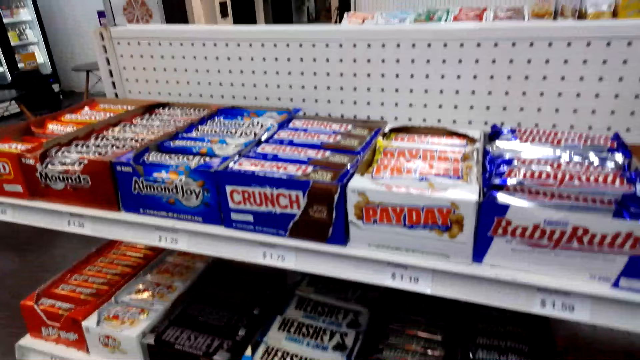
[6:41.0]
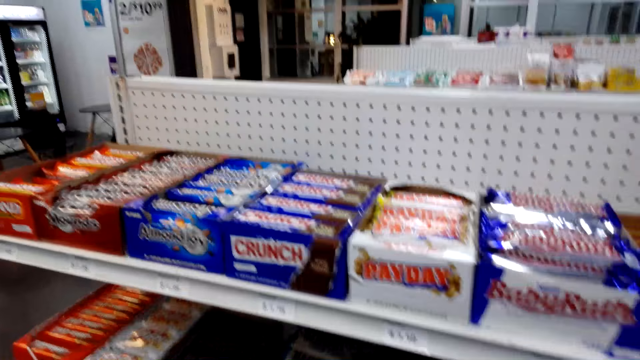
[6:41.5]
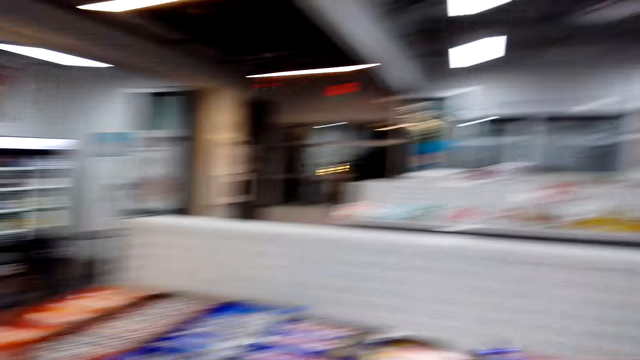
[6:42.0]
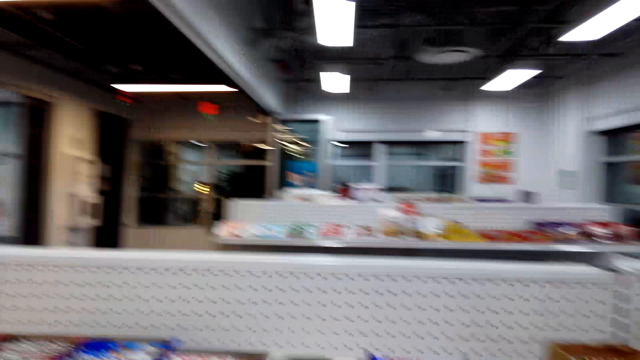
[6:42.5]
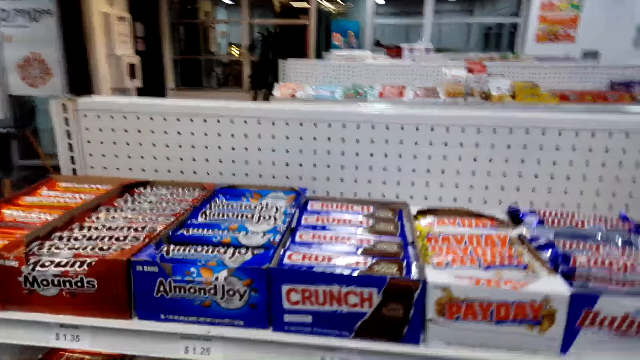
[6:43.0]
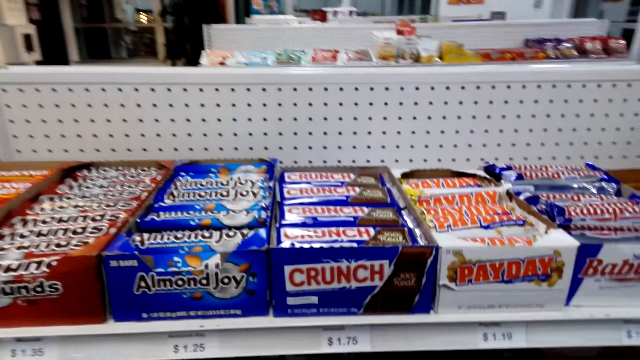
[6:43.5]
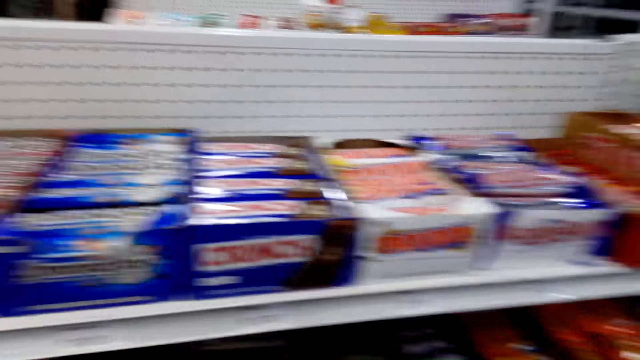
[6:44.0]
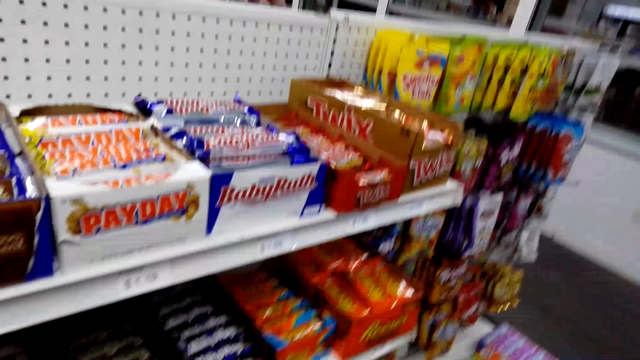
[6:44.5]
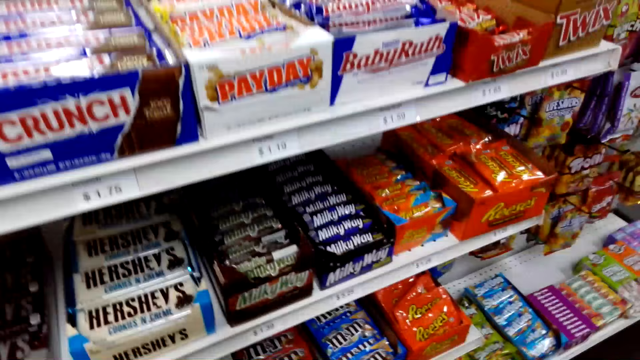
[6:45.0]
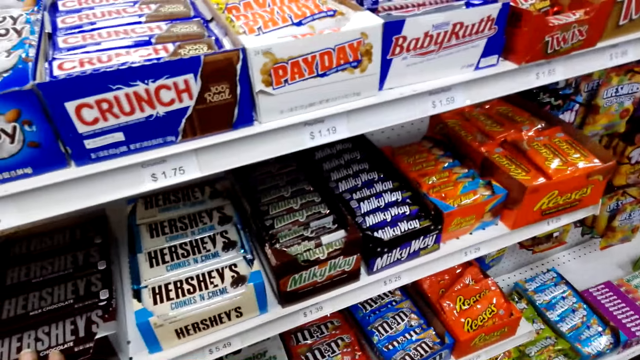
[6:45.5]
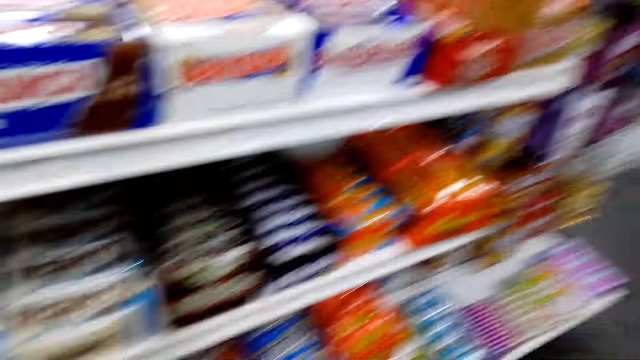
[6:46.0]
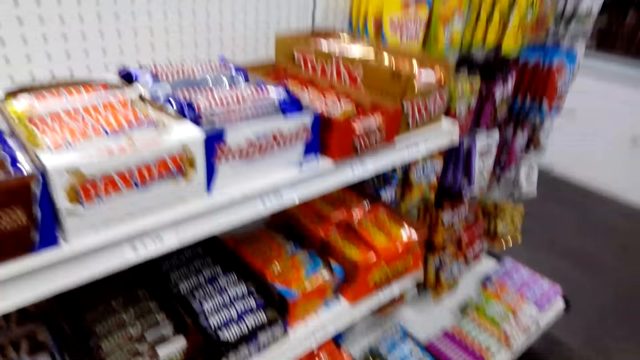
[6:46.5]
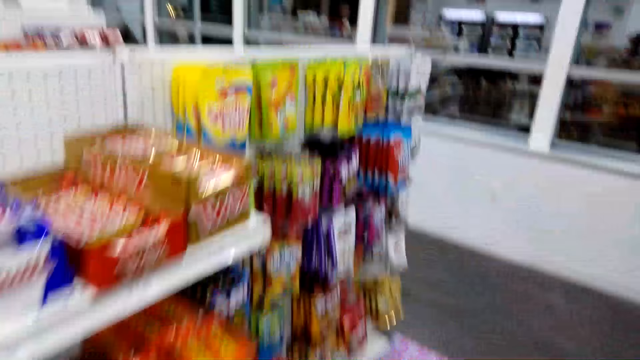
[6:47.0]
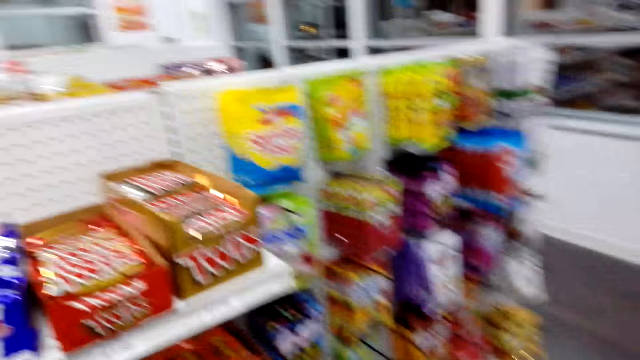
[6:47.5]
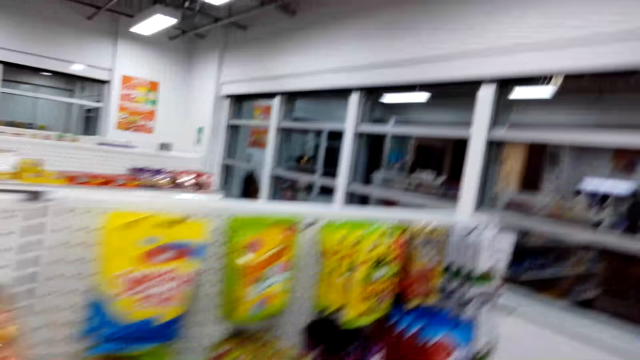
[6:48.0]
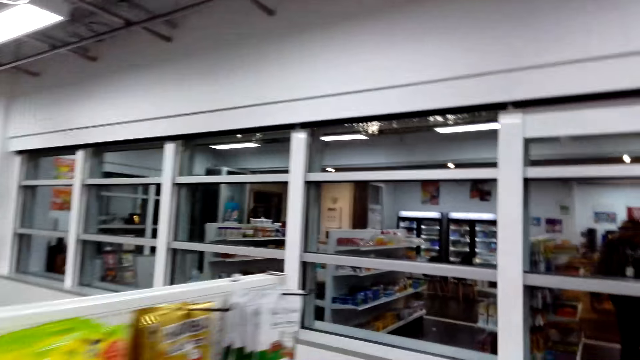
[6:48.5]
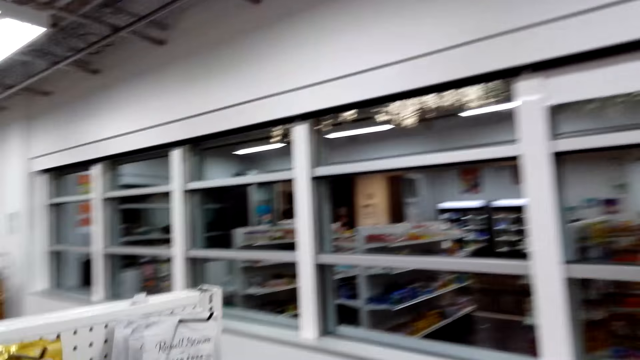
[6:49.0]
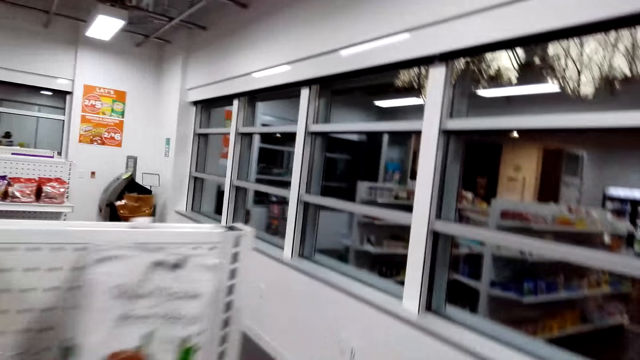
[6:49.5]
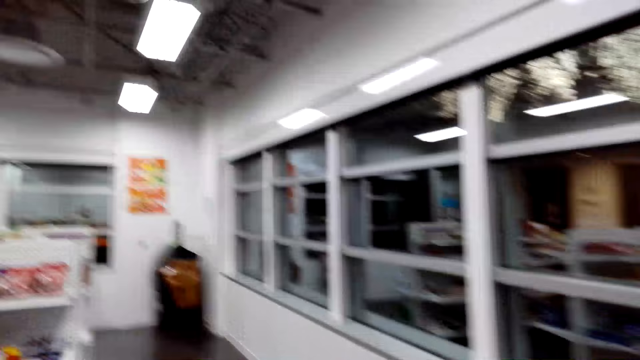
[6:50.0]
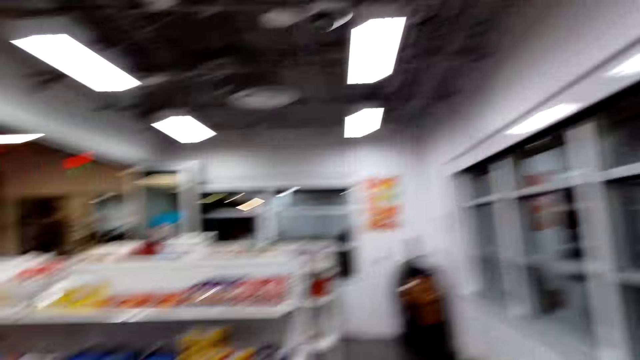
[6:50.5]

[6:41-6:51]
The camera wearer talks to a woman. They inspect the rack. They walk towards another side of the rack.

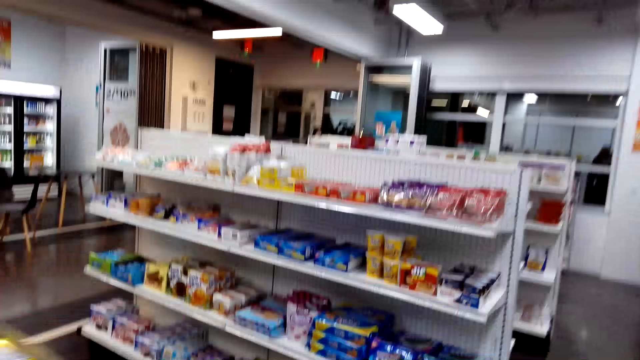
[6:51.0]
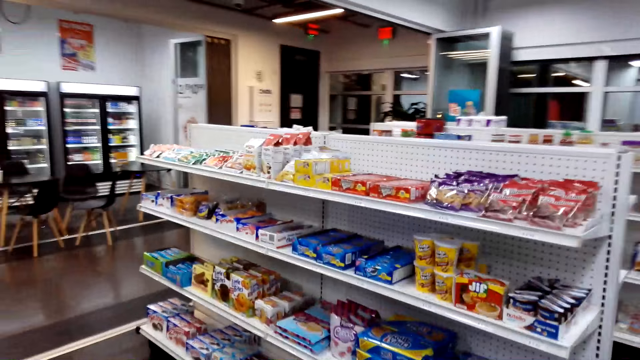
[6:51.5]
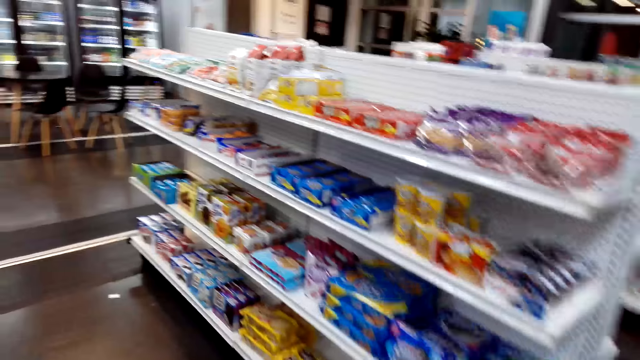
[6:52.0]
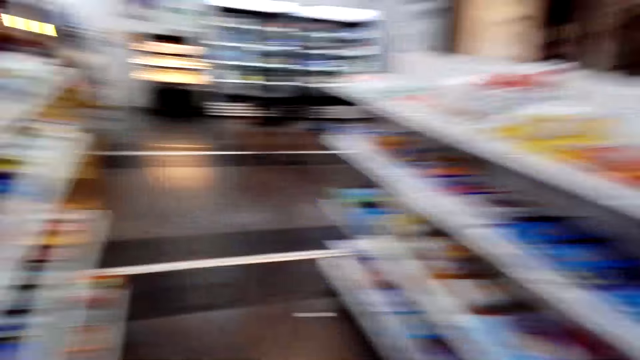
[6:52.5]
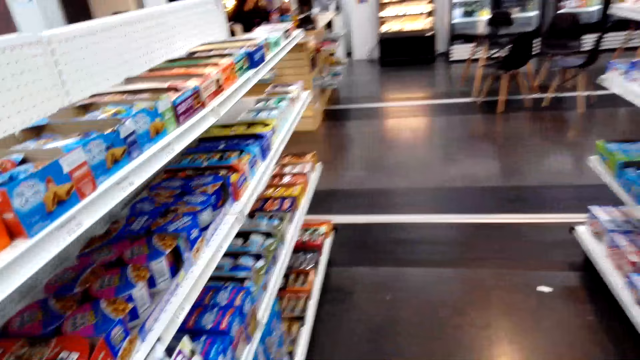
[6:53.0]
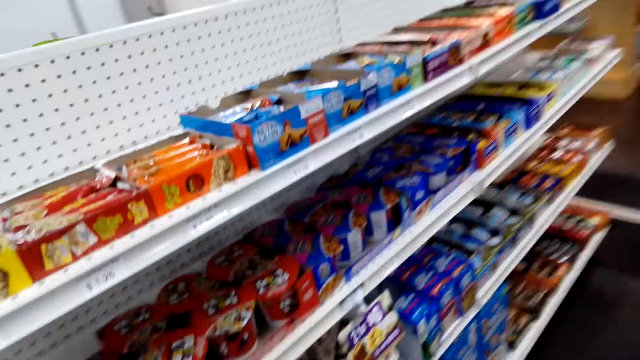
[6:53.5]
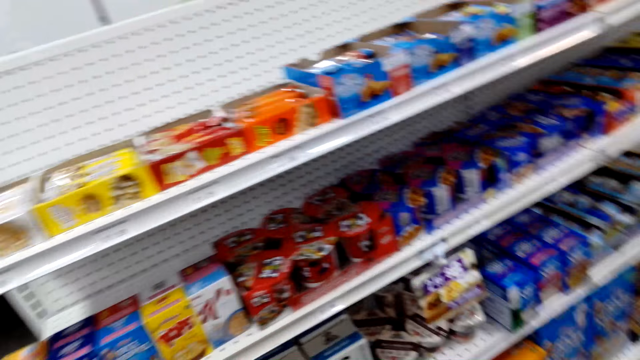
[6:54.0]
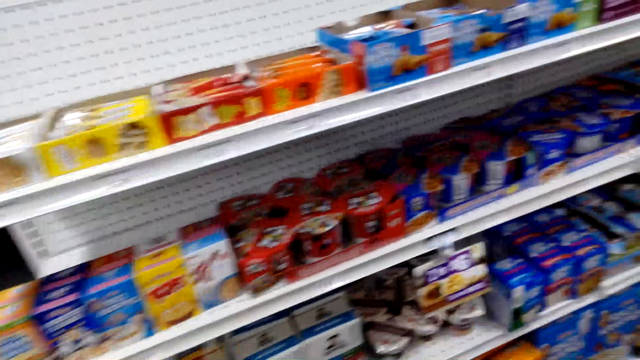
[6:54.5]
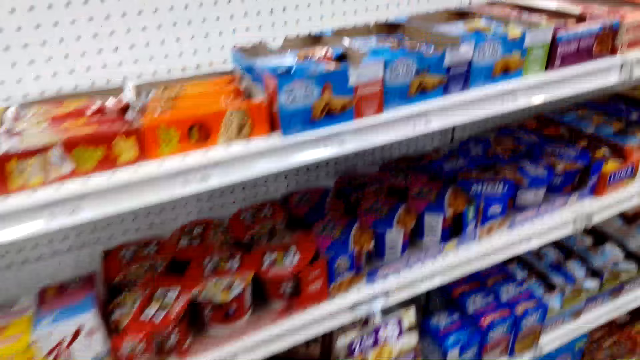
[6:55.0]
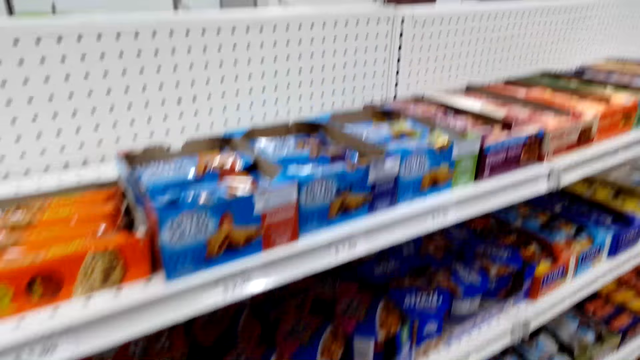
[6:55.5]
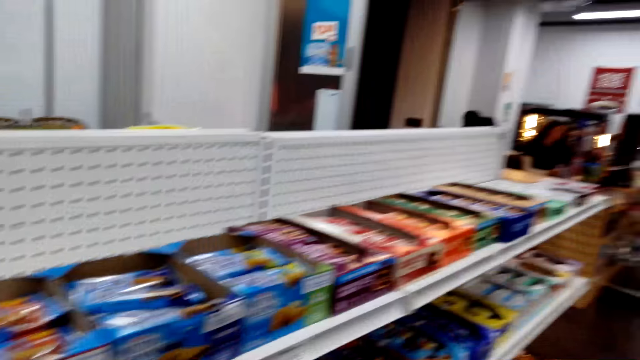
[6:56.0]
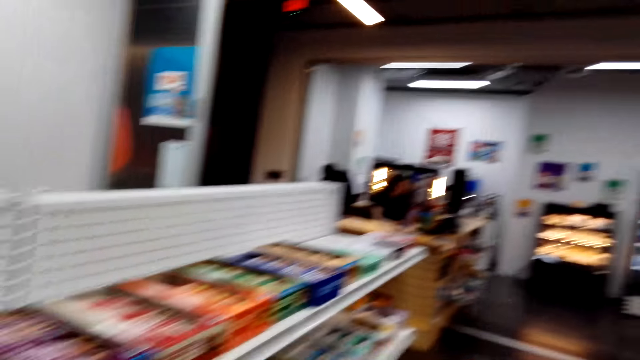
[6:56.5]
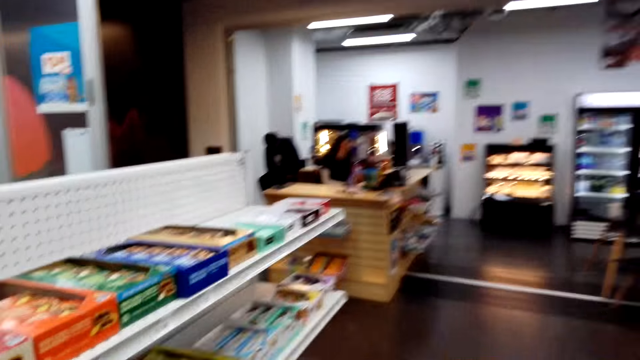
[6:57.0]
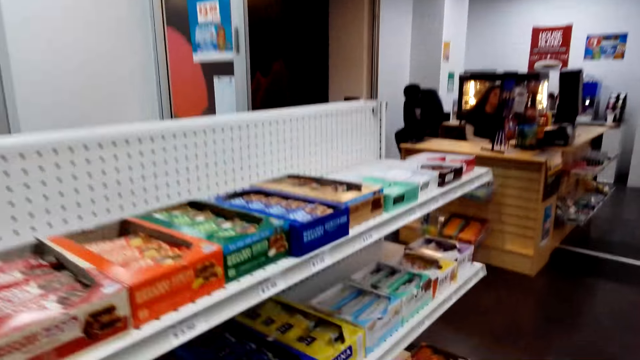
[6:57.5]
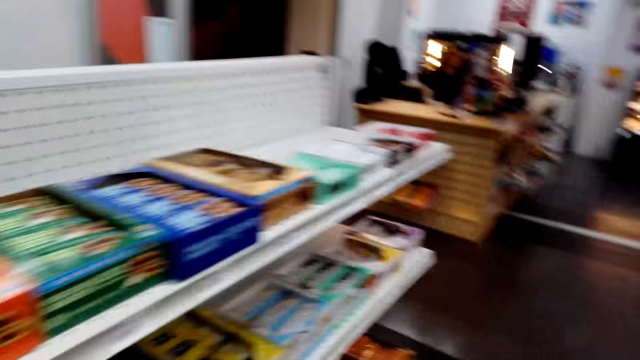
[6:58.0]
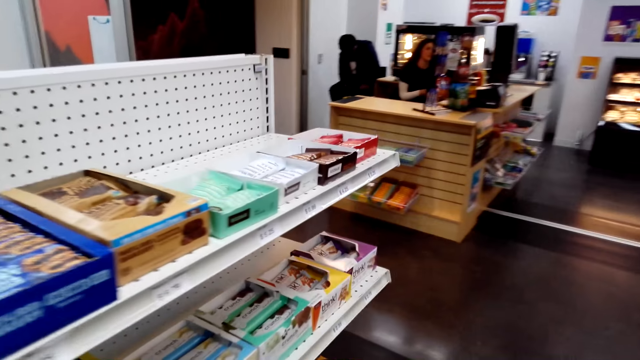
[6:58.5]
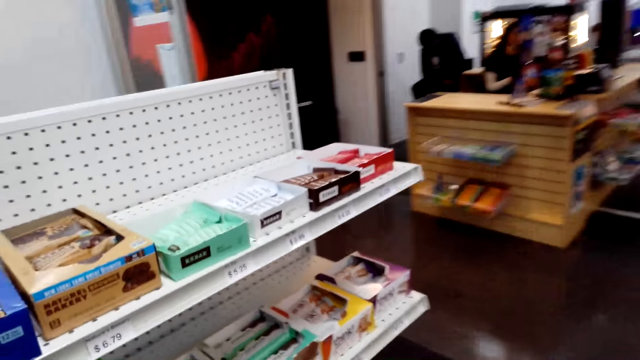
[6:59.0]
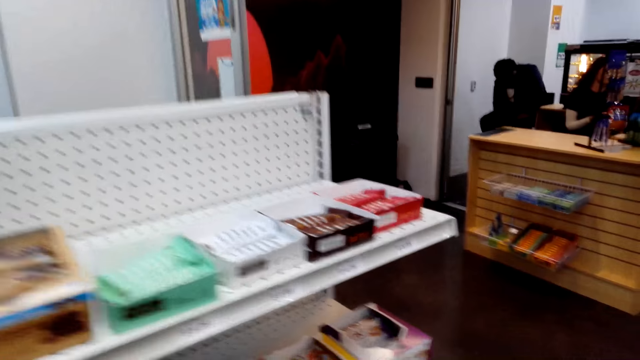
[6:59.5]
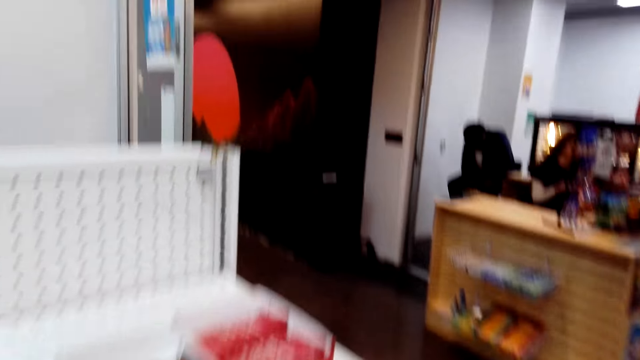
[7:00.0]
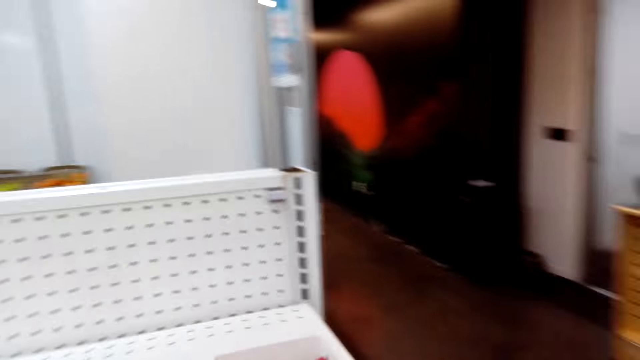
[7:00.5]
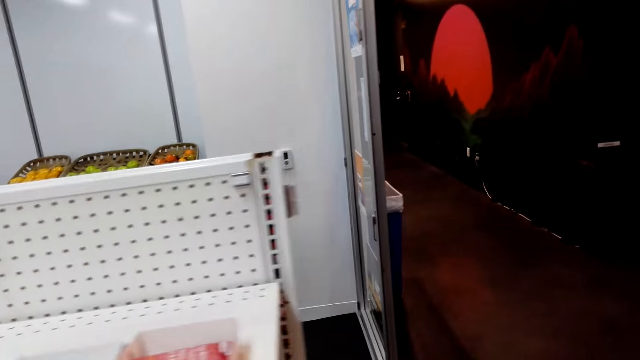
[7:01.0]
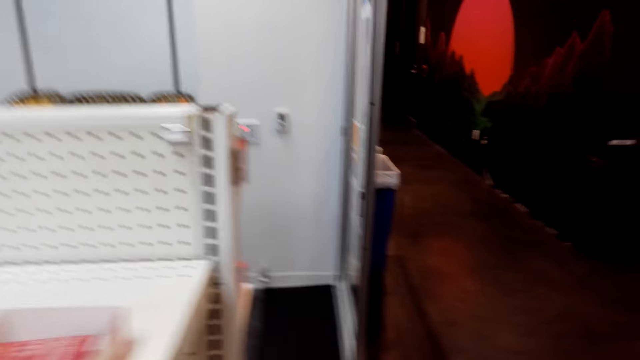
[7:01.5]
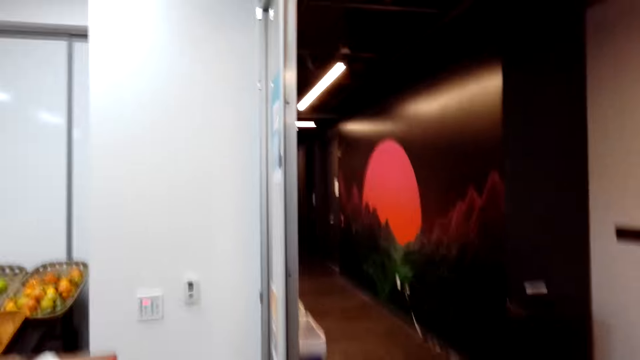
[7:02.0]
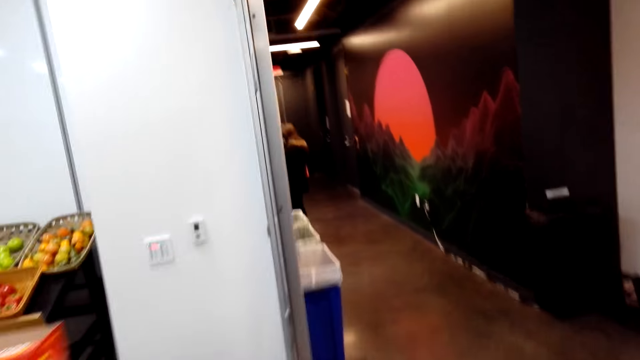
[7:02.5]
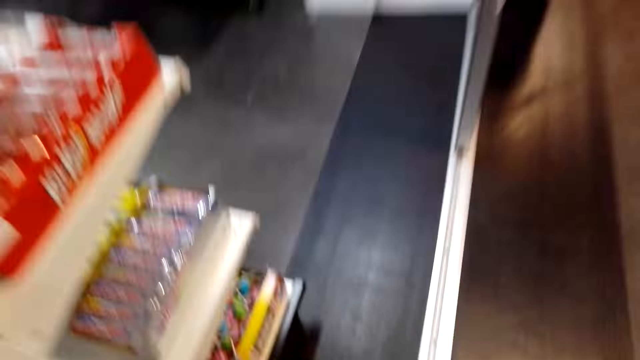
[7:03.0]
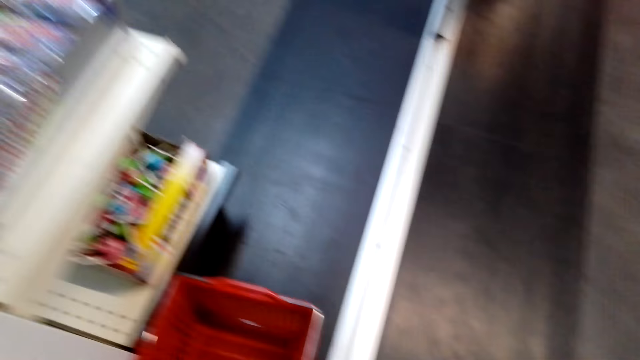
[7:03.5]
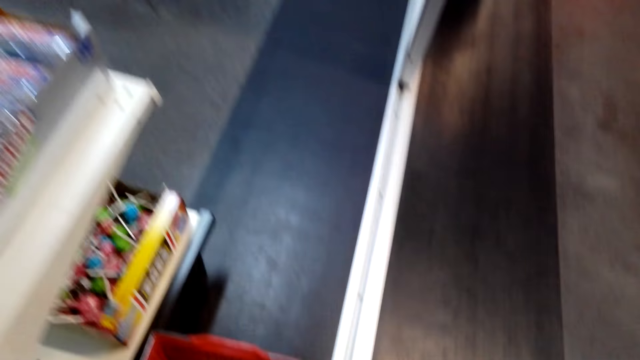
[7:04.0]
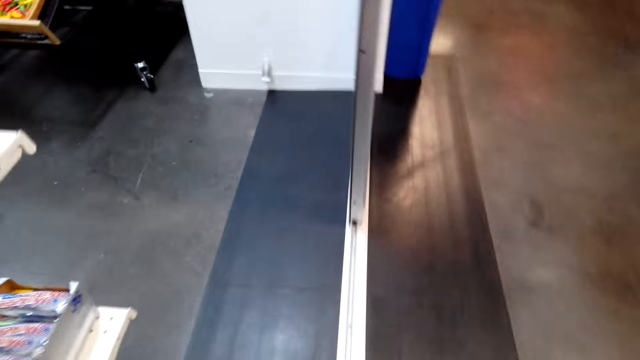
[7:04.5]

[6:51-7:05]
The camera wearer inspects the rack. They move towards the shopping basket. They talk to a woman. They bend towards the shopping basket, pick up the shopping basket and stand up.
